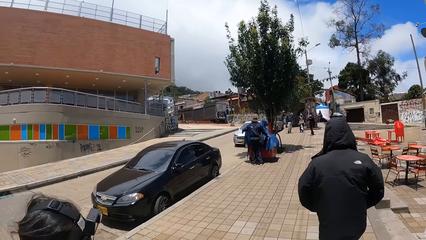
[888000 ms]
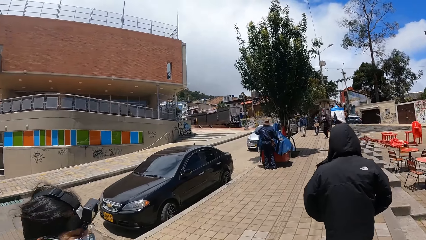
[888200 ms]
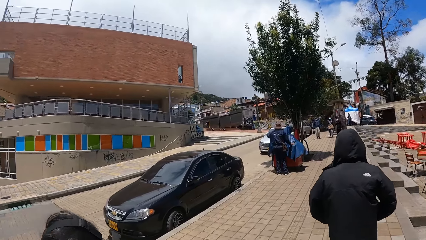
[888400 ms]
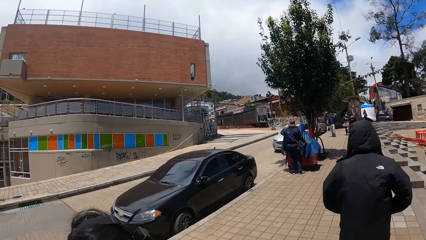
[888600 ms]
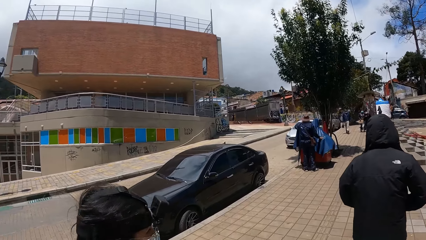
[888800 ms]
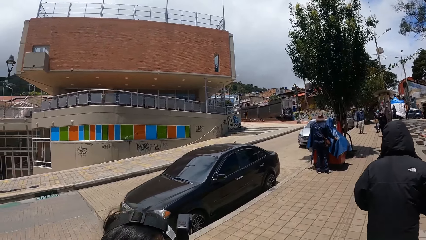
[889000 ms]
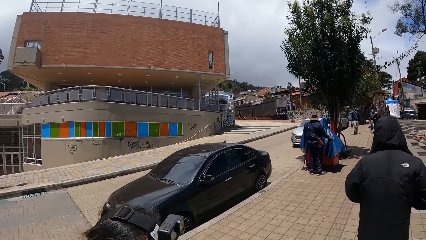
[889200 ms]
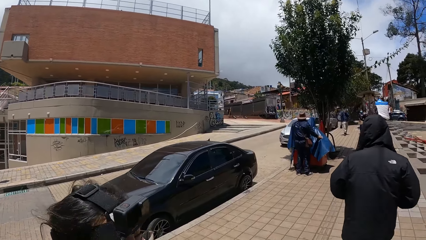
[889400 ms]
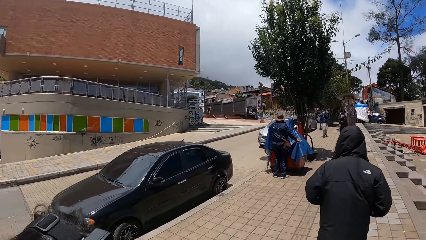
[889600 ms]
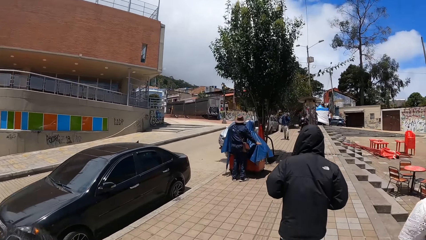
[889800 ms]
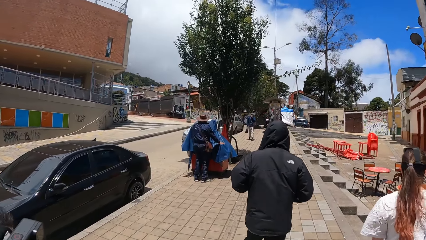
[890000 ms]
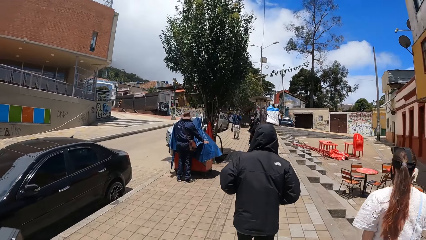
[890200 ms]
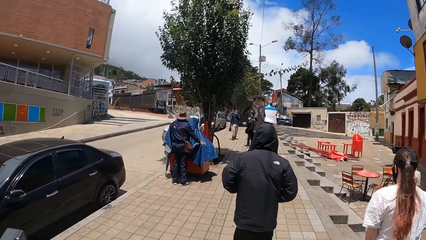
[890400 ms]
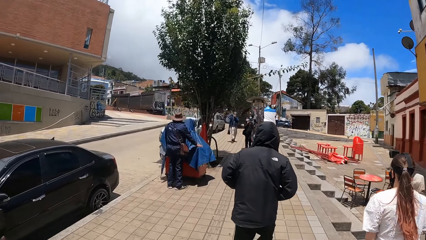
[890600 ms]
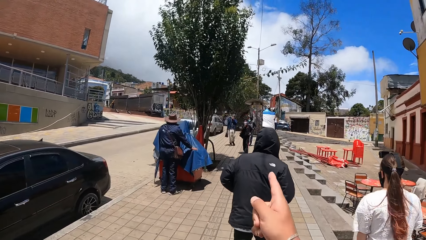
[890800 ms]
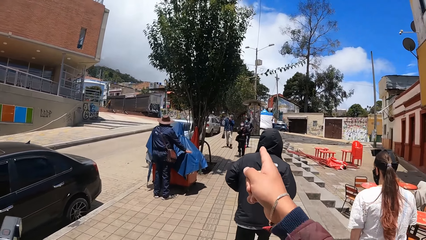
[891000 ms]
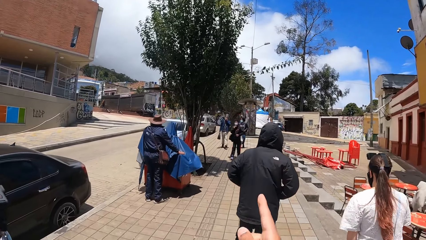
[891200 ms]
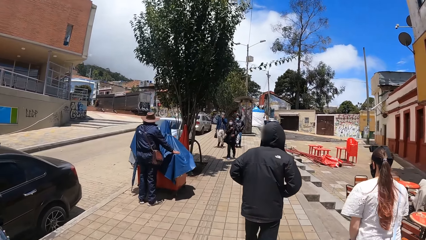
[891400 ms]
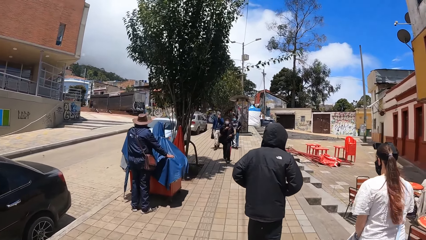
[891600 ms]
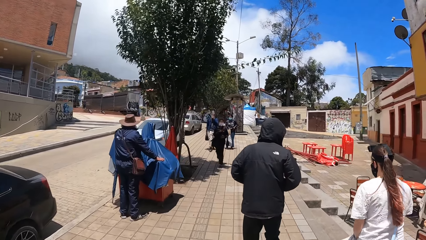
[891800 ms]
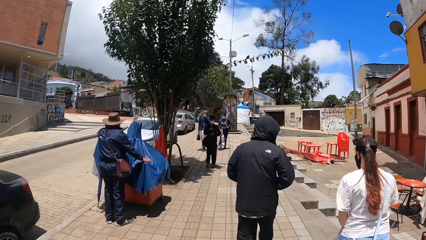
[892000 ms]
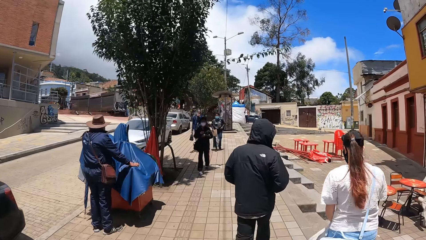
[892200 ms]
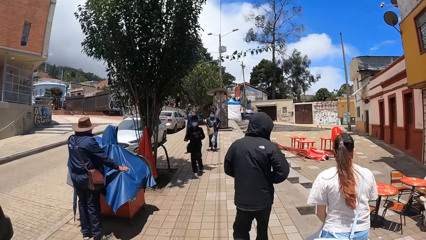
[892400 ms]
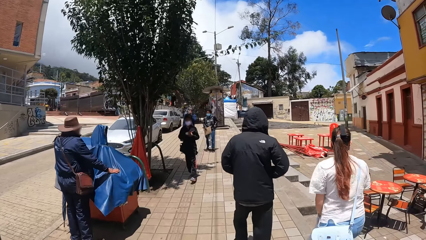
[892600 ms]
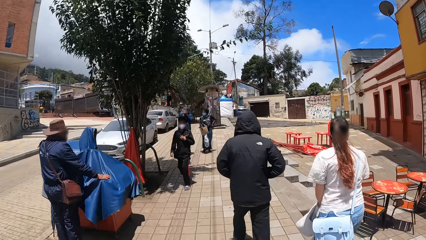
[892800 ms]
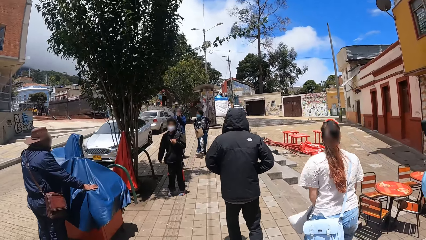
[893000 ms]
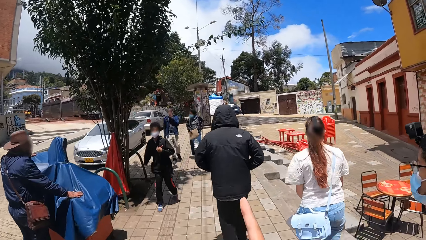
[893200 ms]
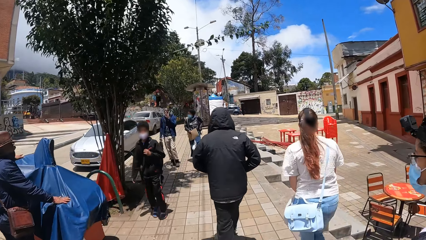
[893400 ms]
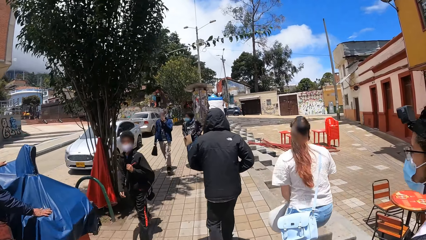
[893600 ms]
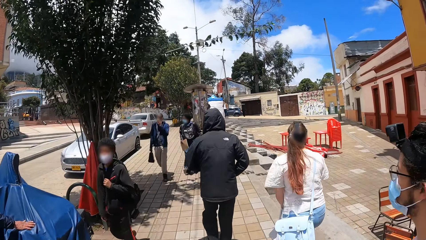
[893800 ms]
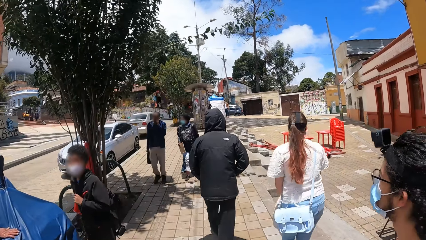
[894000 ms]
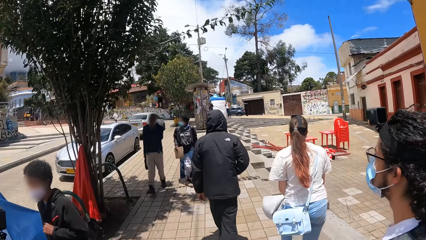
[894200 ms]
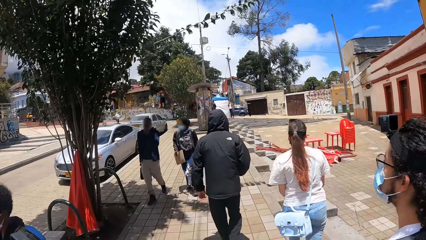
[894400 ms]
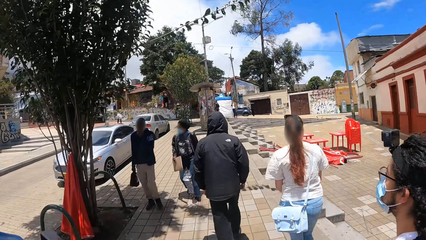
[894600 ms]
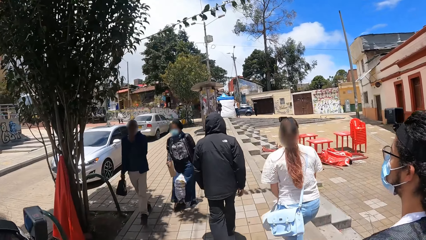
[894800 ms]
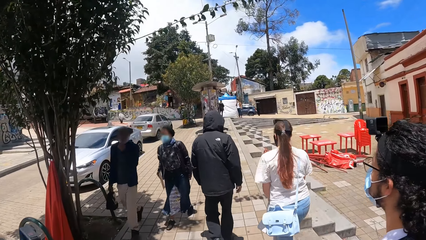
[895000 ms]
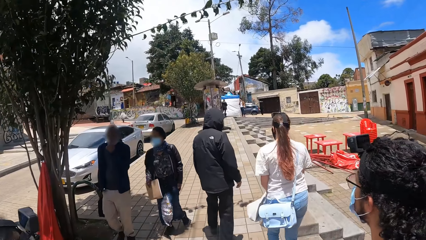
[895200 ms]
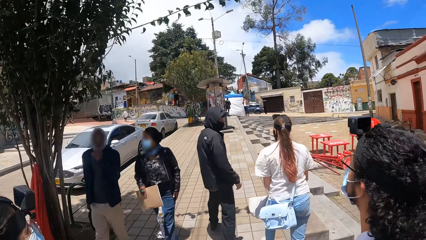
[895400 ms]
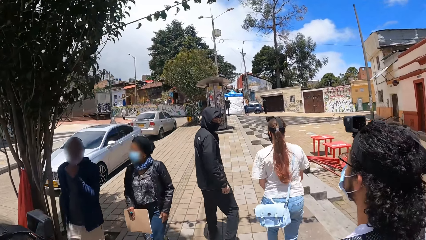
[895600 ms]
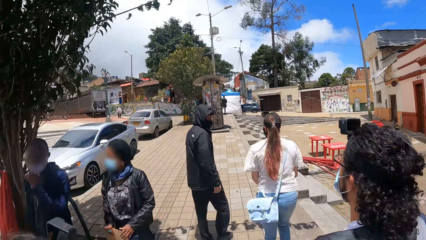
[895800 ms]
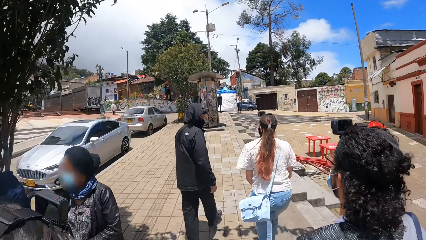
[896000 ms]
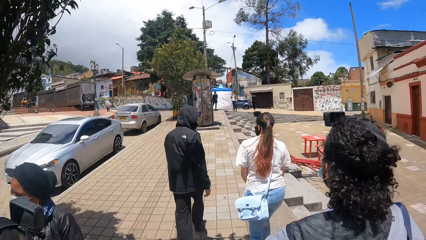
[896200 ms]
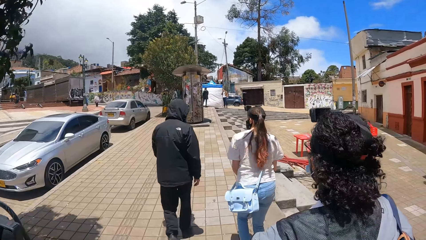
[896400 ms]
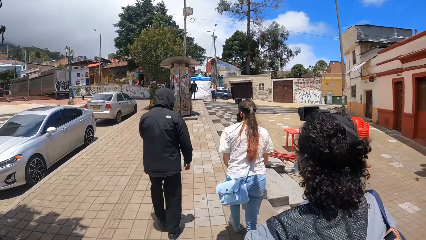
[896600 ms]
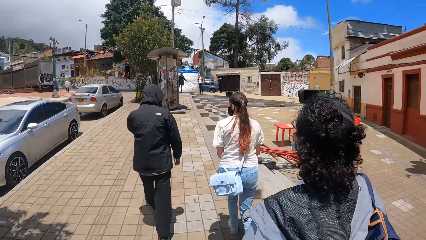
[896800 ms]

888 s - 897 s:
The camera wearer interacts with a man.

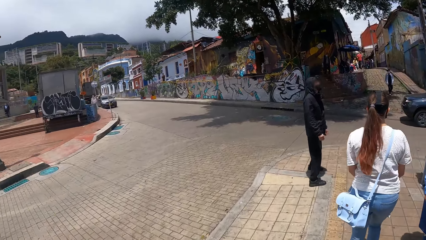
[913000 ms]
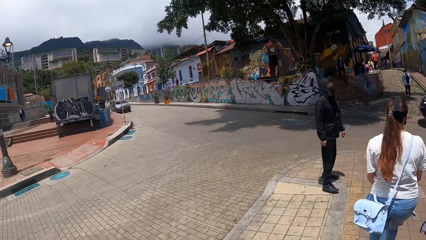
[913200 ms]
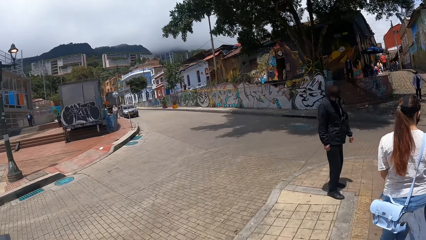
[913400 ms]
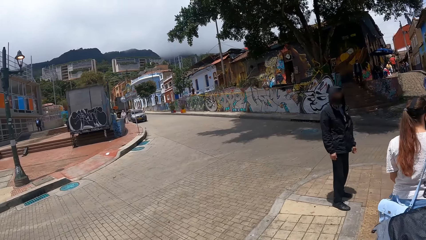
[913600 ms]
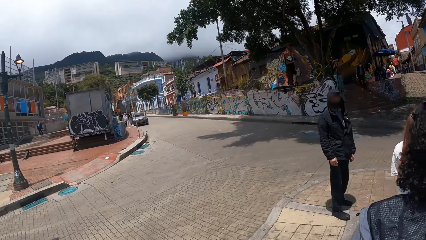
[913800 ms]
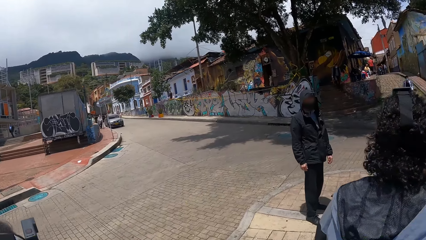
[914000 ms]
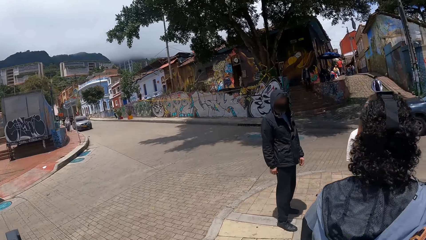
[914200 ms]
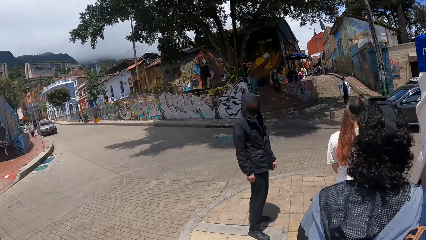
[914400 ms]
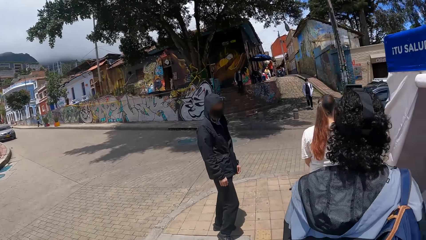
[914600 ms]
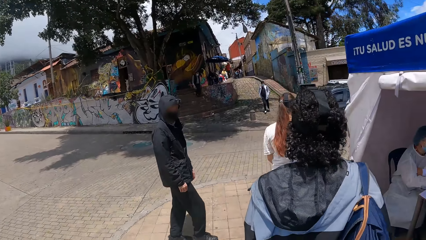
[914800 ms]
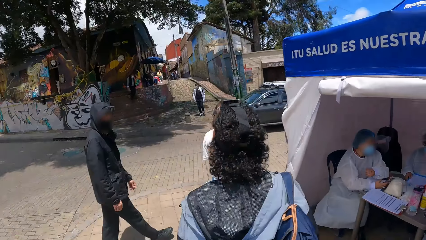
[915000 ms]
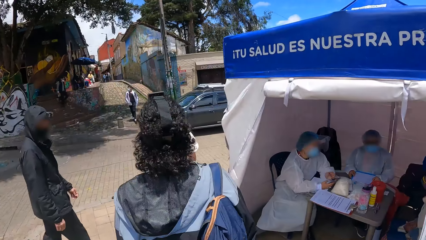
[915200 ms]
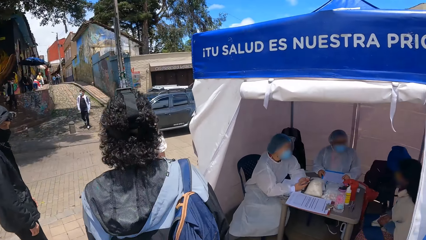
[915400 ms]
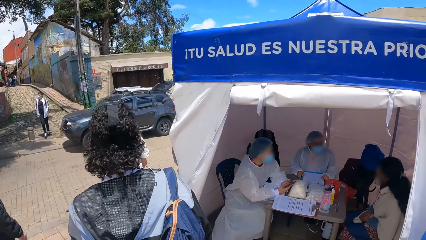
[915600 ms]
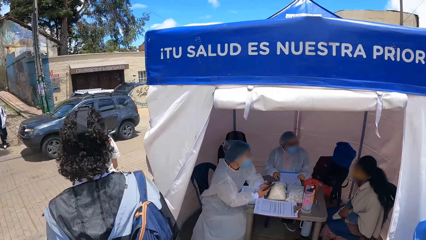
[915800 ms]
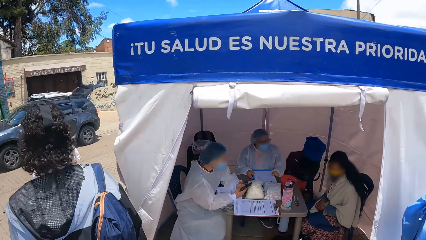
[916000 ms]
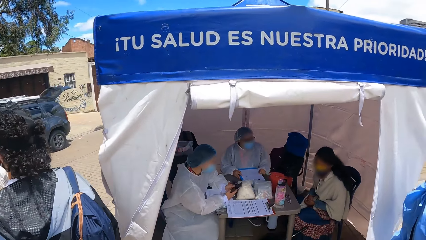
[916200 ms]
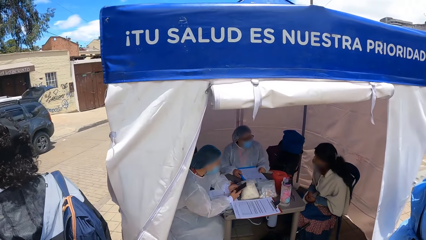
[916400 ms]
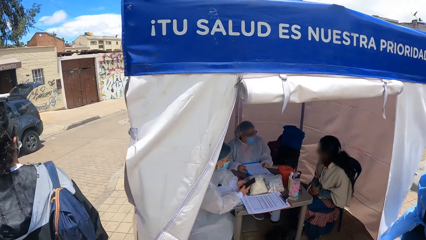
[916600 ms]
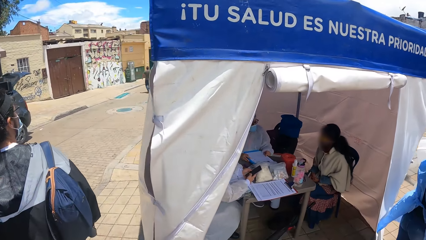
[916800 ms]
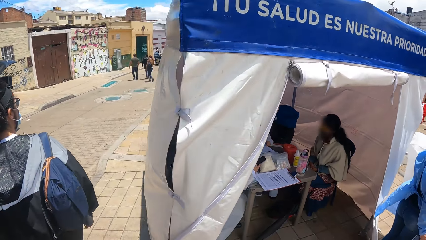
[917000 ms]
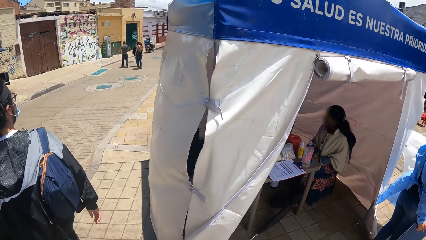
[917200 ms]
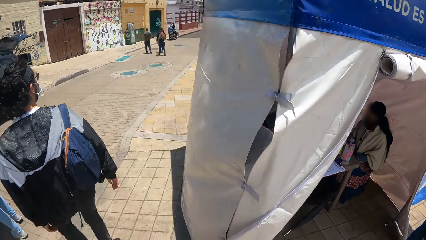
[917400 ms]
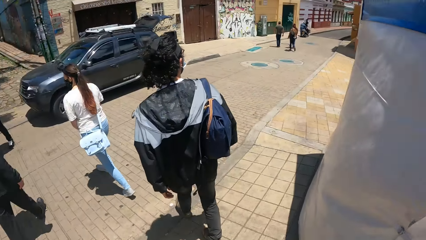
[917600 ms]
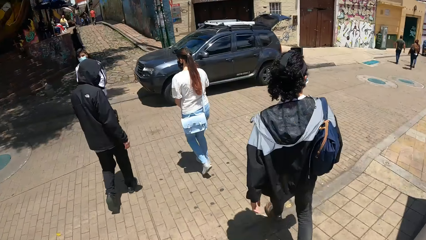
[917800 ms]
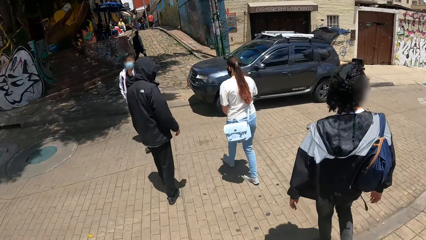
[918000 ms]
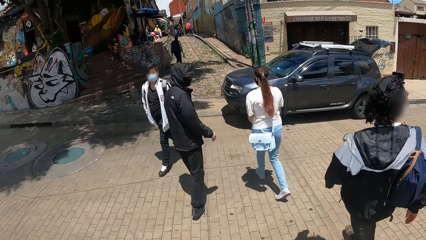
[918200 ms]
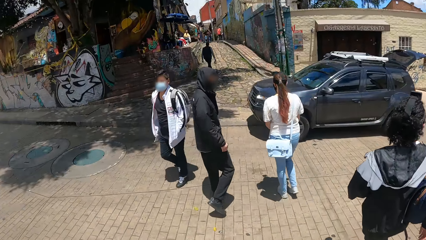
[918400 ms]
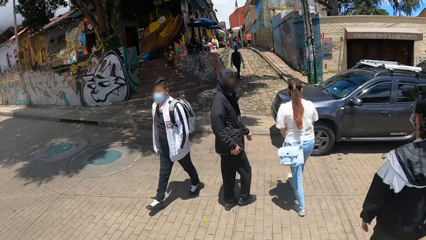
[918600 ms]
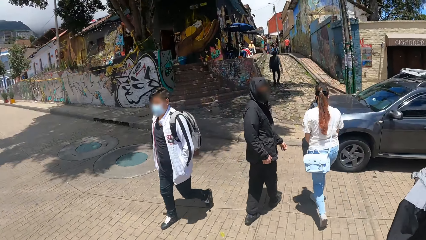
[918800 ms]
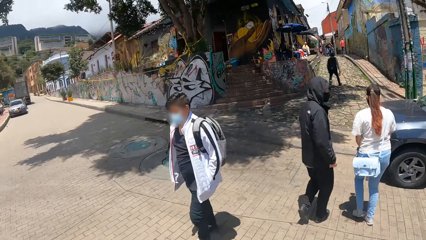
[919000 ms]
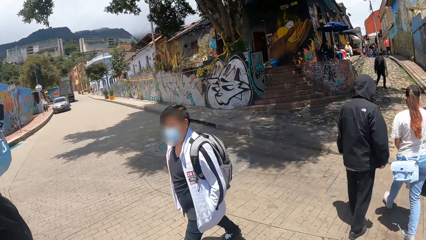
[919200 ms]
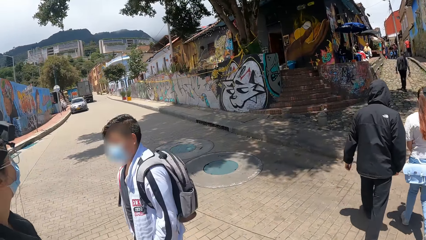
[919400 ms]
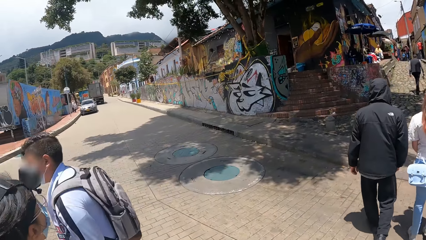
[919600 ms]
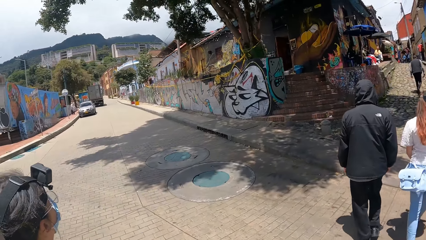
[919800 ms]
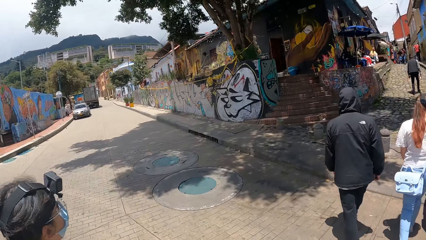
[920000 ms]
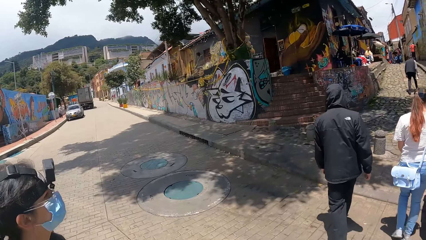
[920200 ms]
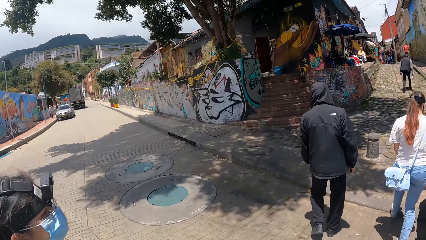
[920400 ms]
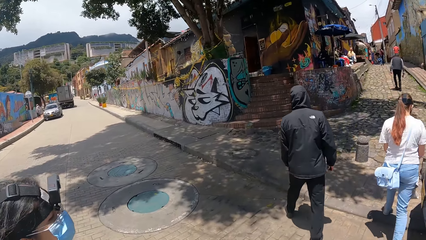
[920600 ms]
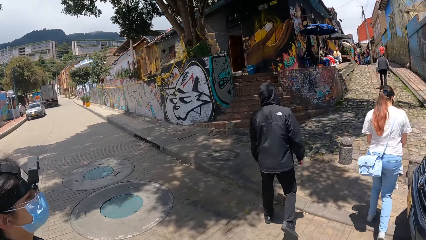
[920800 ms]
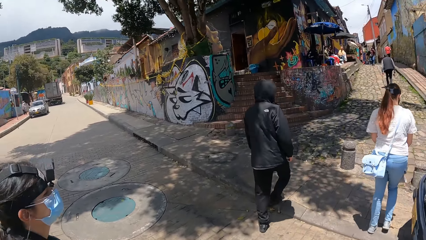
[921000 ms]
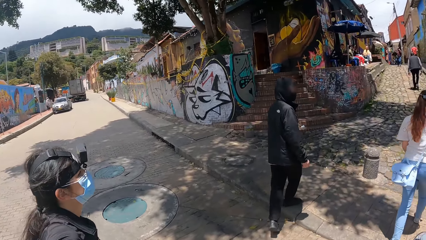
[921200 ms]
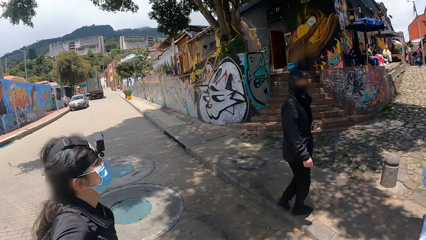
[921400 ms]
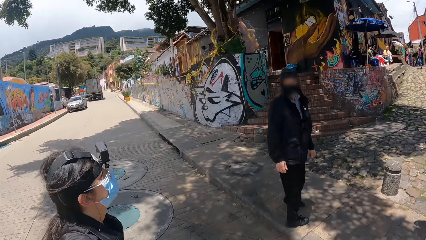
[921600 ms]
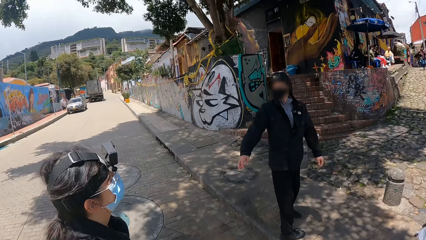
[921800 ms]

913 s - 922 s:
A man interacts with another man.
